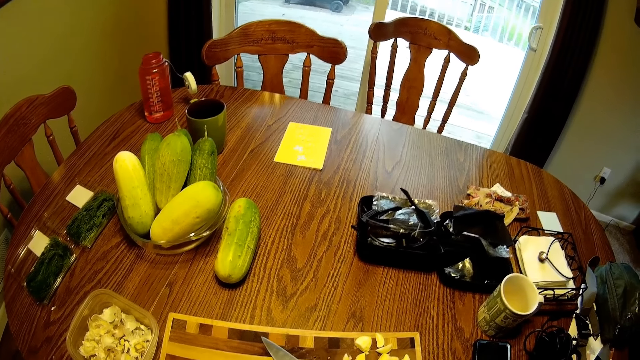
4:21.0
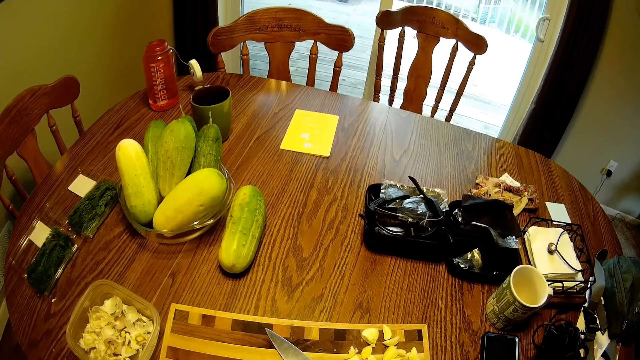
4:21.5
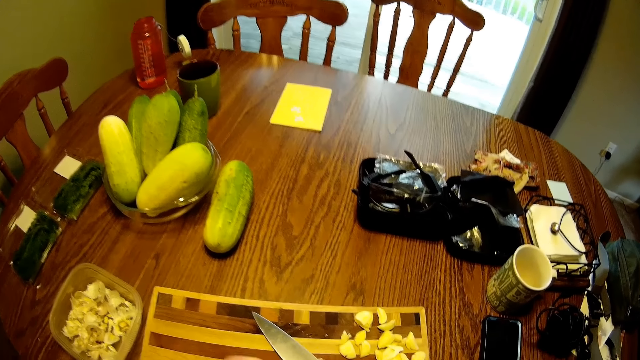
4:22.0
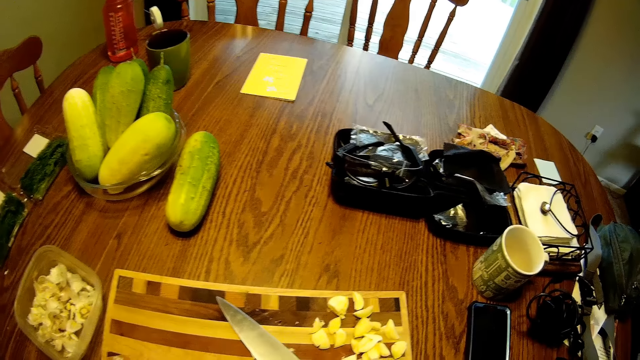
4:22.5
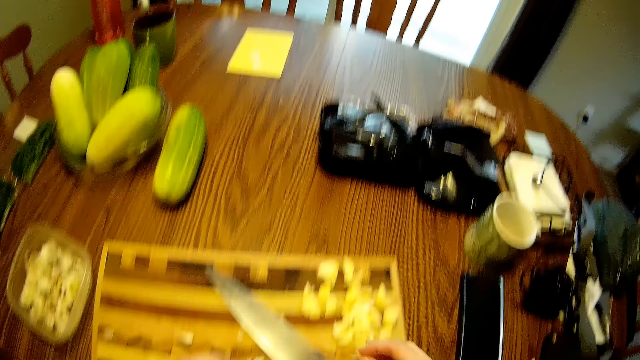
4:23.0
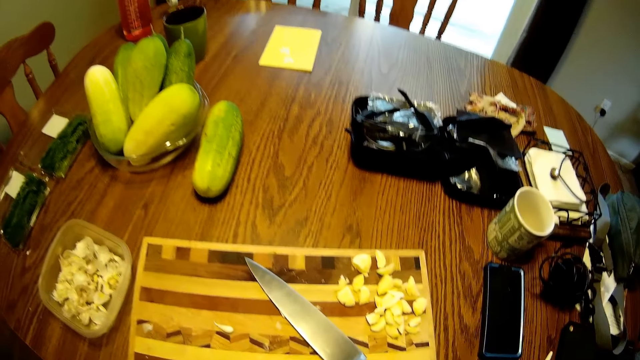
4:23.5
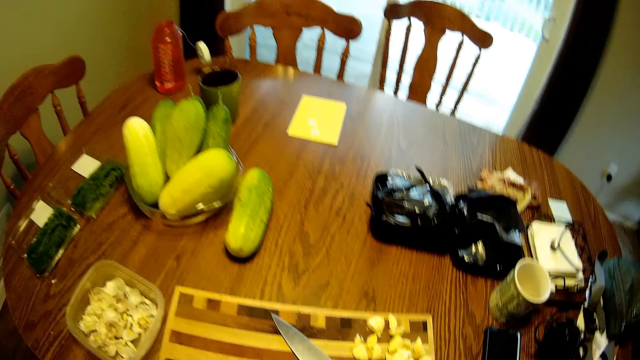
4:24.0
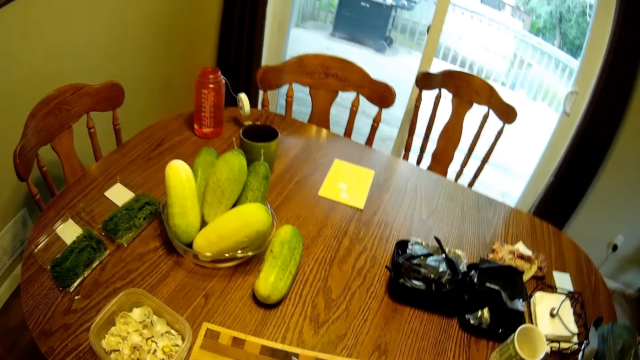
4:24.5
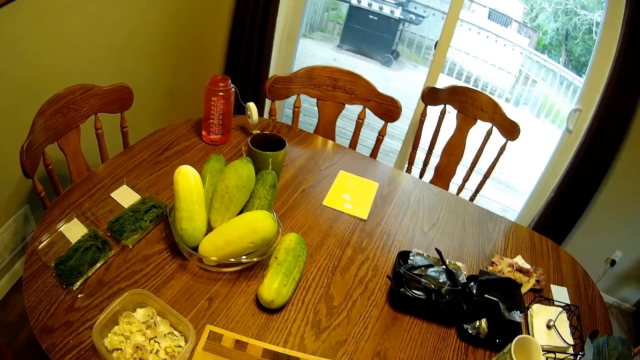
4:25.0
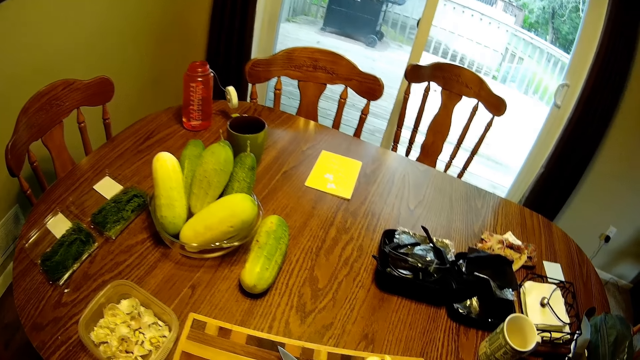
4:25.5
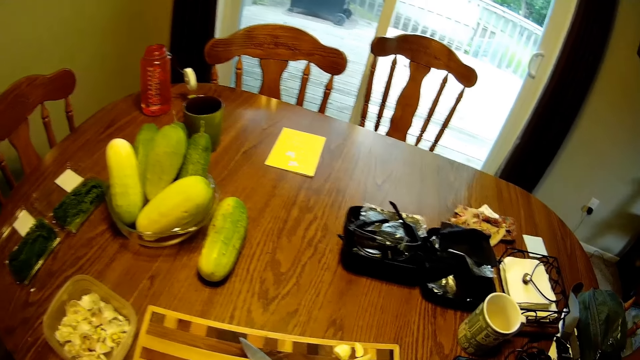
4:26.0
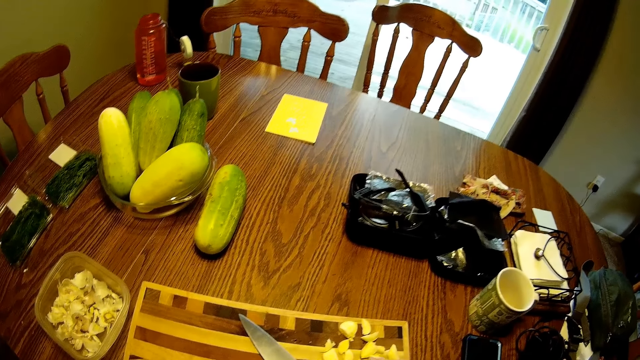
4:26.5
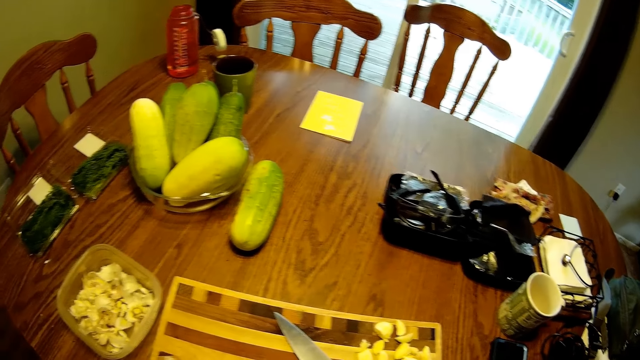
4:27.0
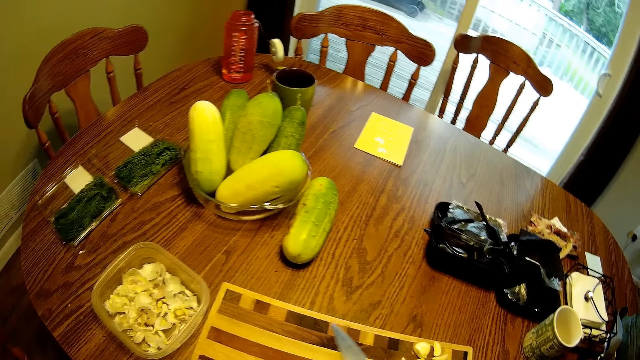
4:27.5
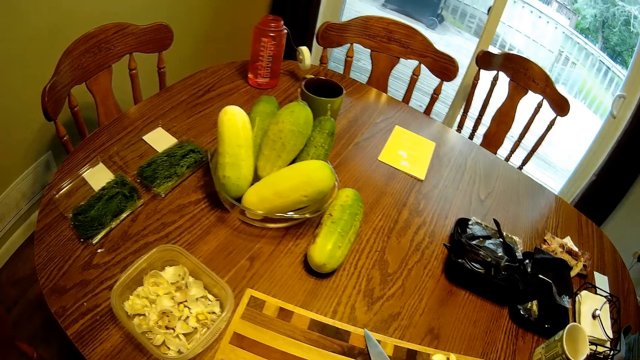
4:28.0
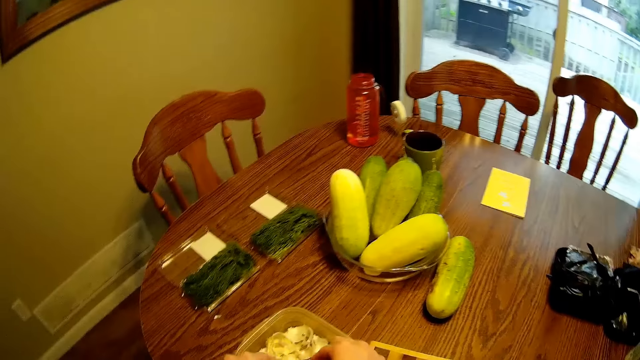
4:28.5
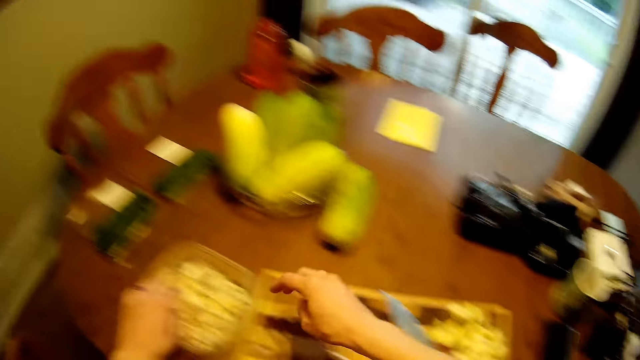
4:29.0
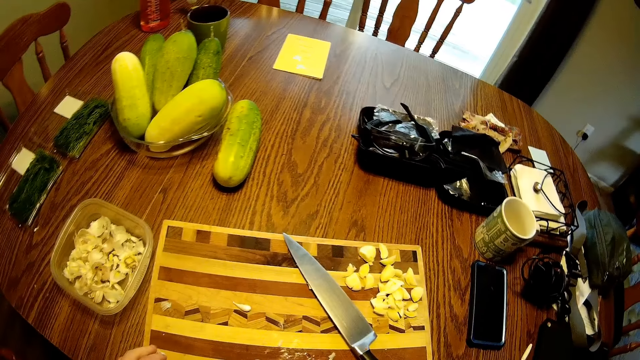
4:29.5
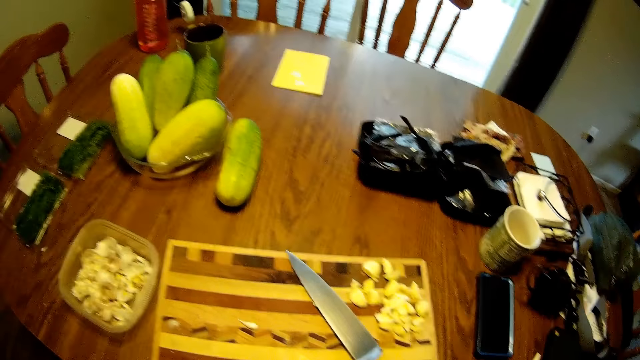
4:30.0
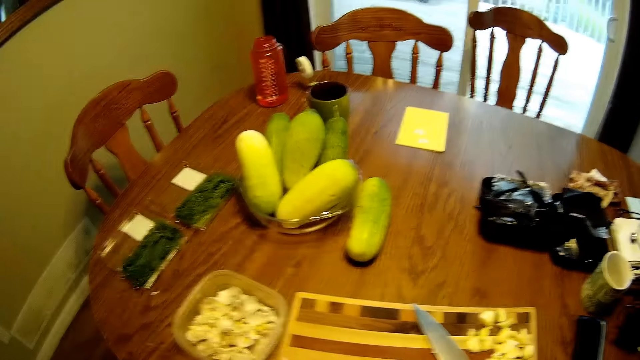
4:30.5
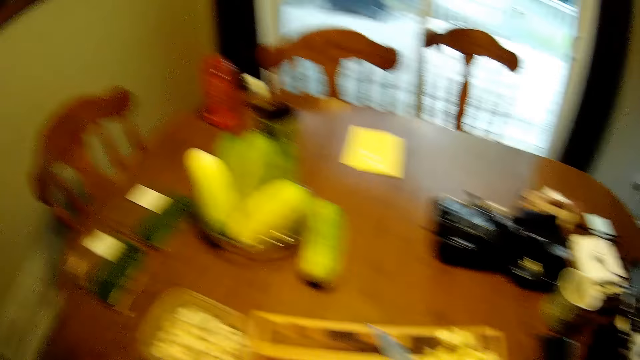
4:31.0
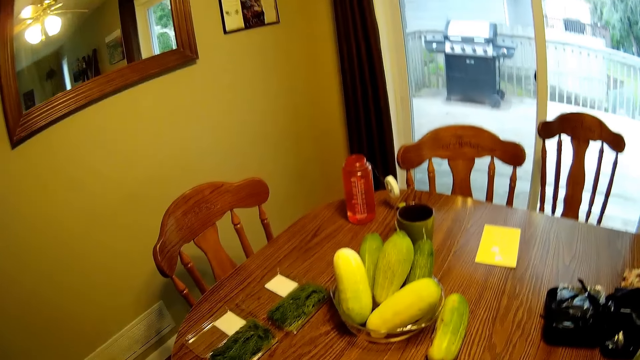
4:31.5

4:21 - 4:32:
The camera wearer puts the garlic into the container on the table.

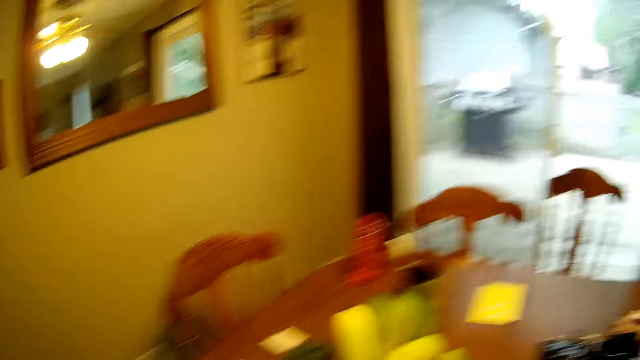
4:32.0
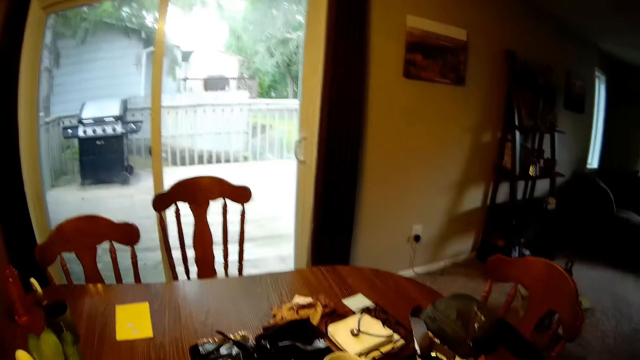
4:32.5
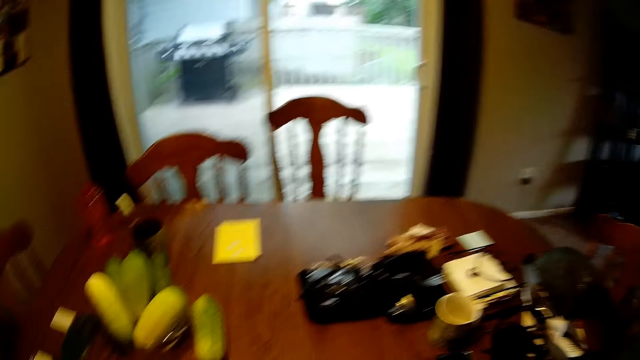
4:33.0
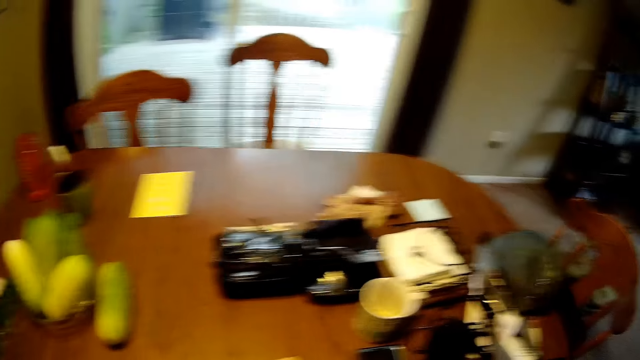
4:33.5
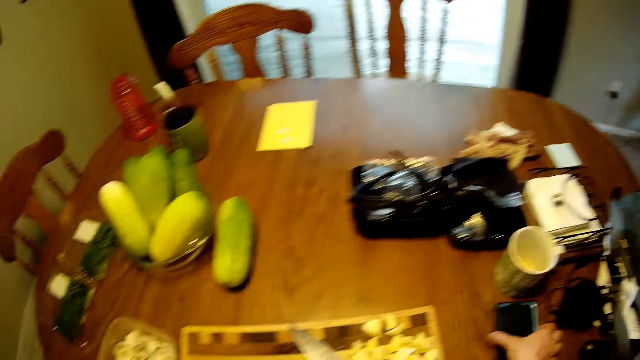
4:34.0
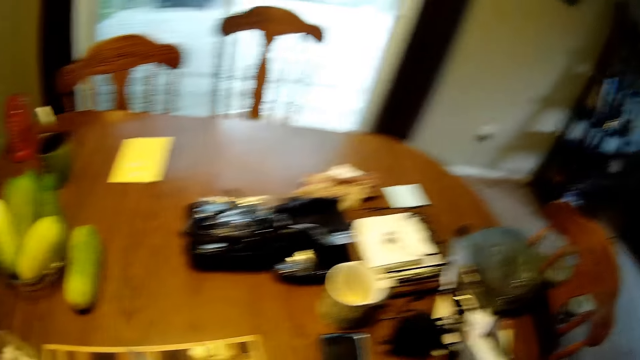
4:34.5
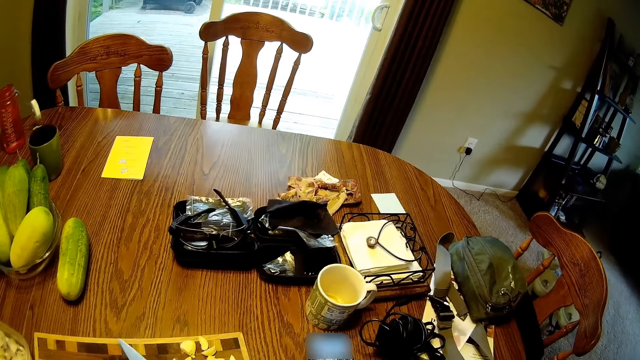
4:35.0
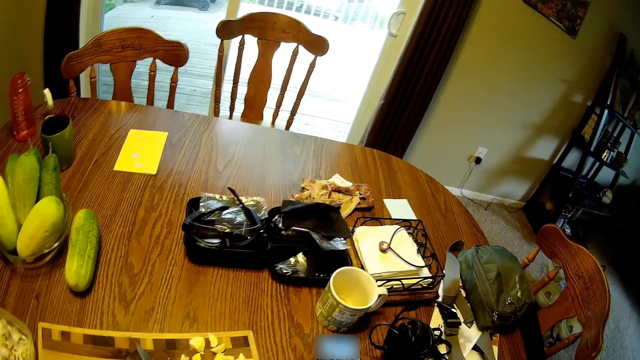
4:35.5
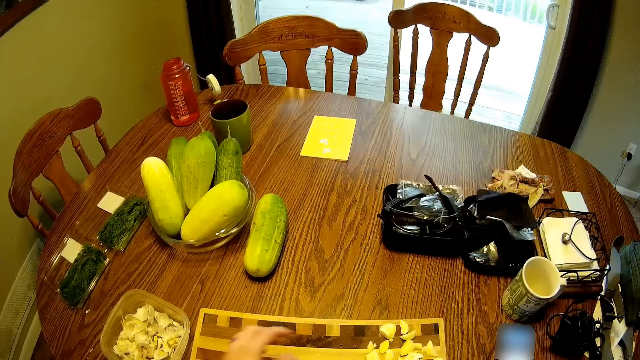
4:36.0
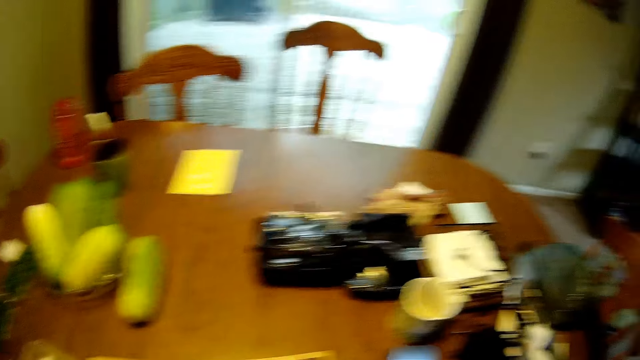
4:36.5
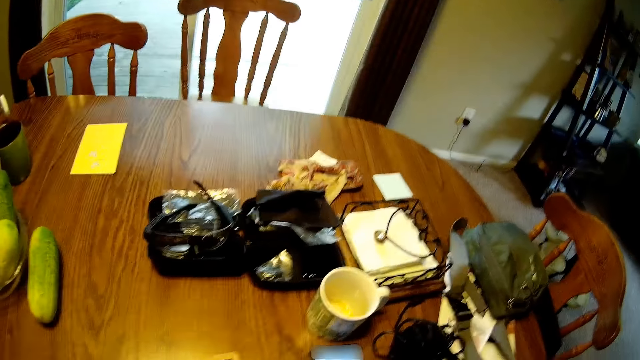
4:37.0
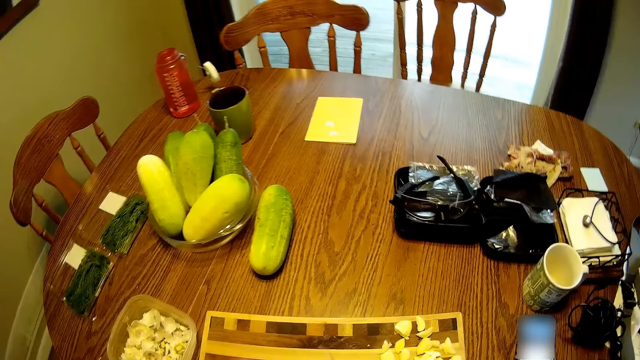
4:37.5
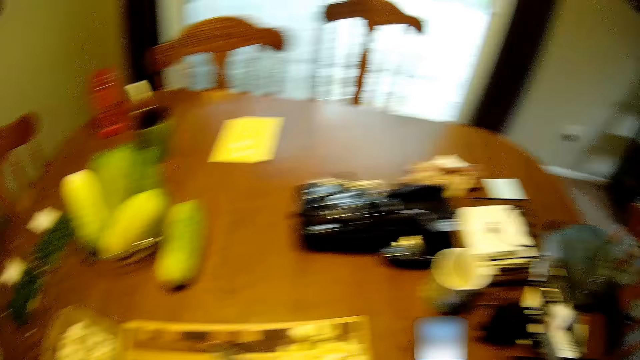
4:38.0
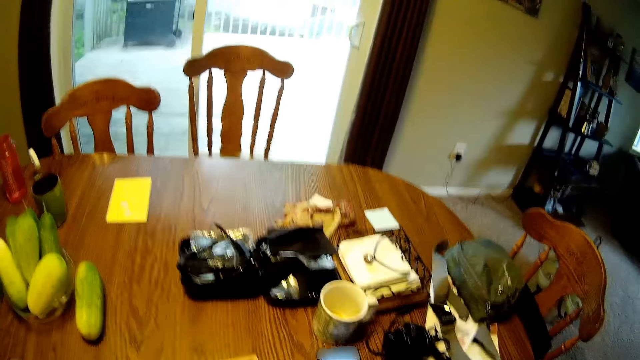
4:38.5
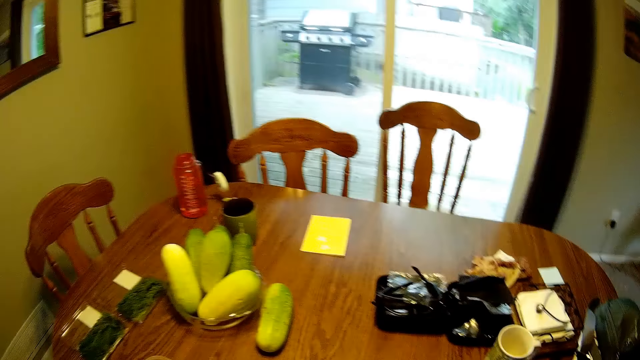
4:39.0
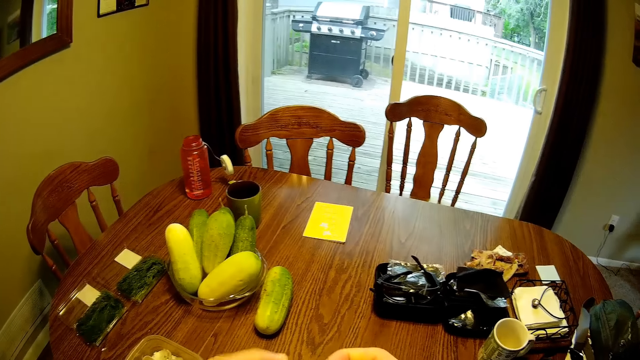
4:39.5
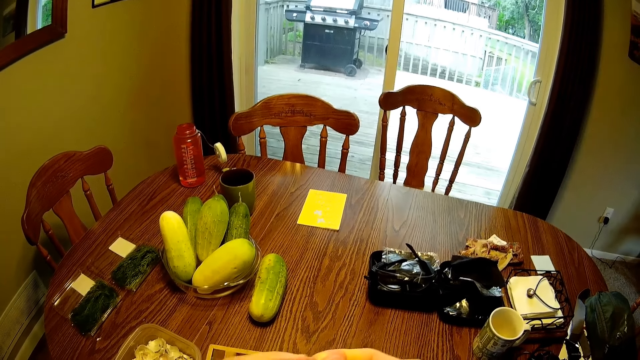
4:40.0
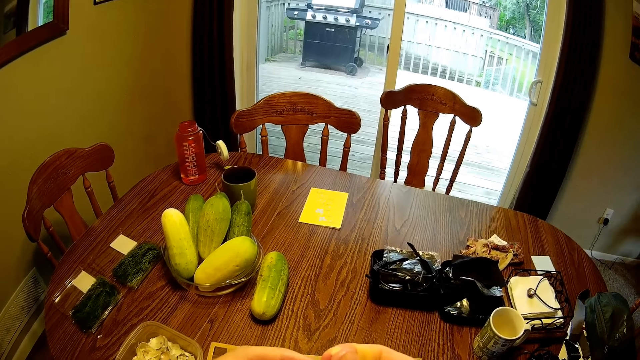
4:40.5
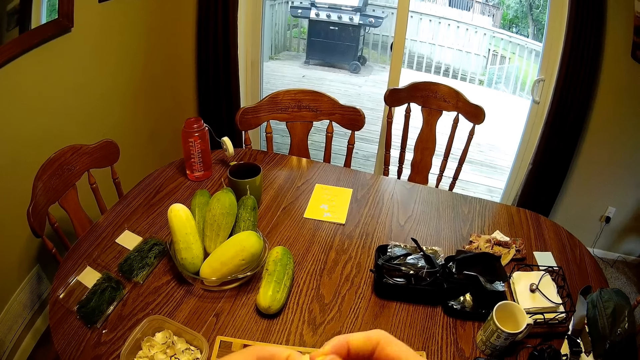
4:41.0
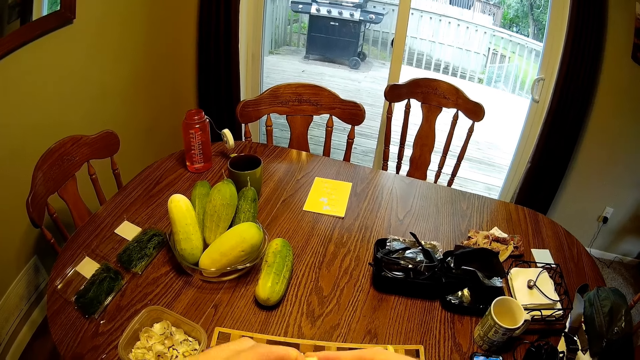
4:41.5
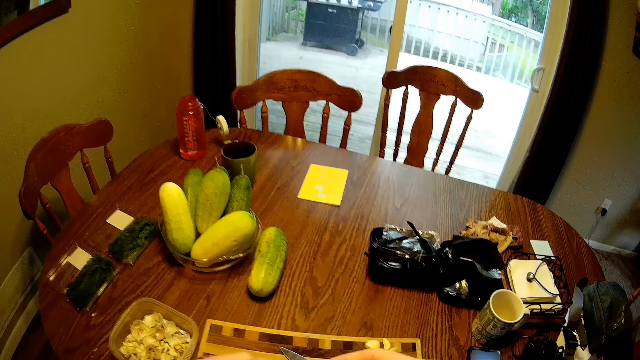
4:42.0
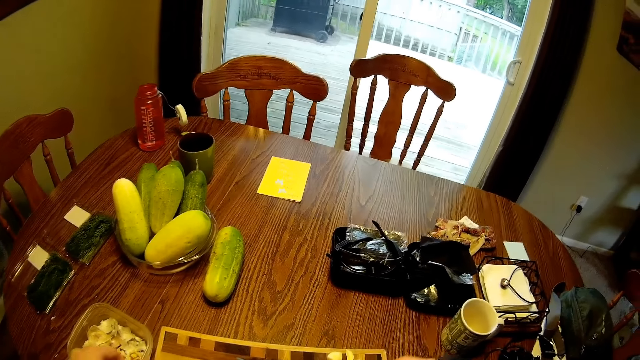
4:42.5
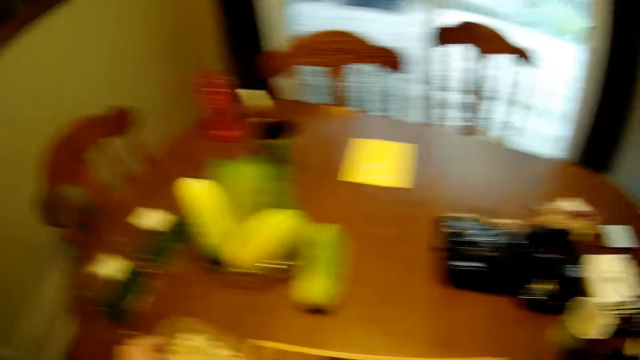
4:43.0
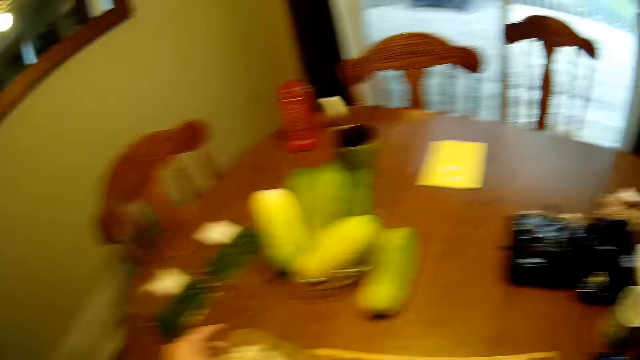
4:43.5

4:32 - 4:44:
The camera wearer looks around the table. He touches his phone on the table. He drops the knife on the table.
